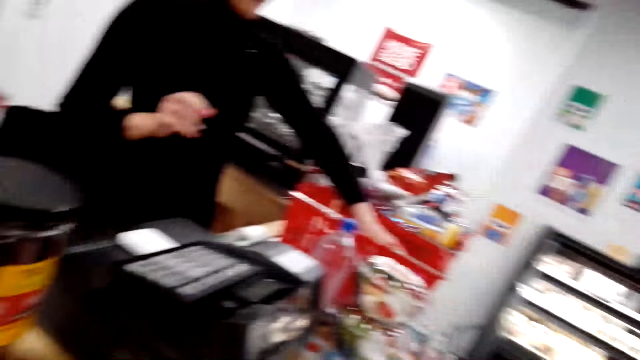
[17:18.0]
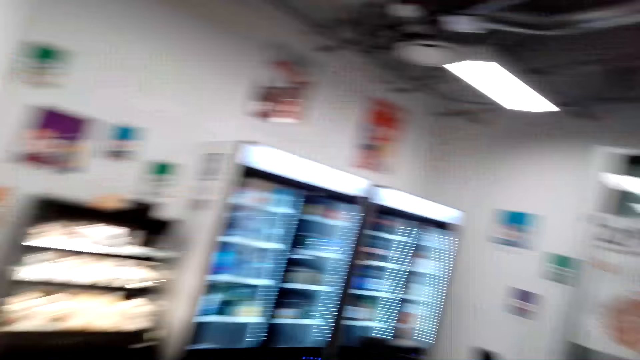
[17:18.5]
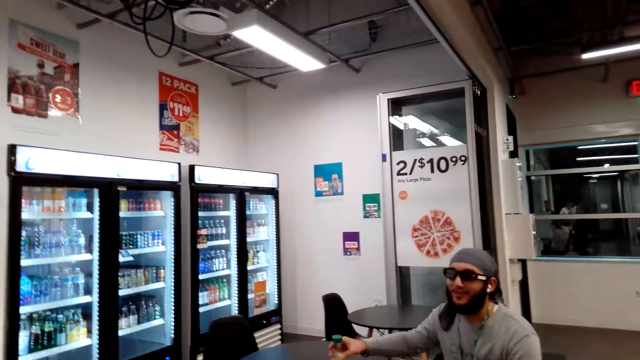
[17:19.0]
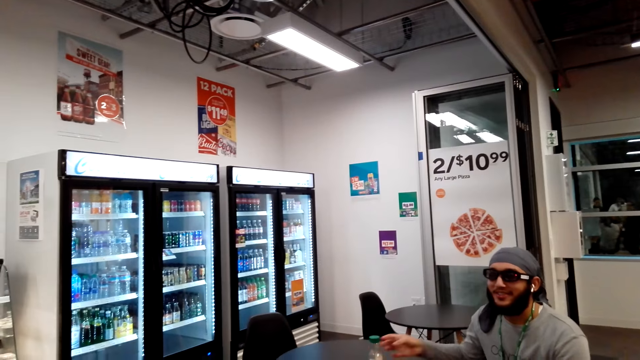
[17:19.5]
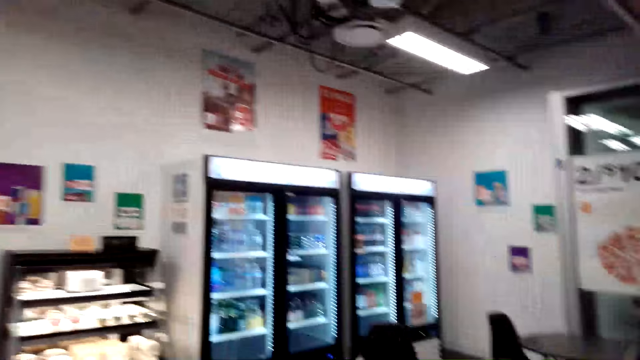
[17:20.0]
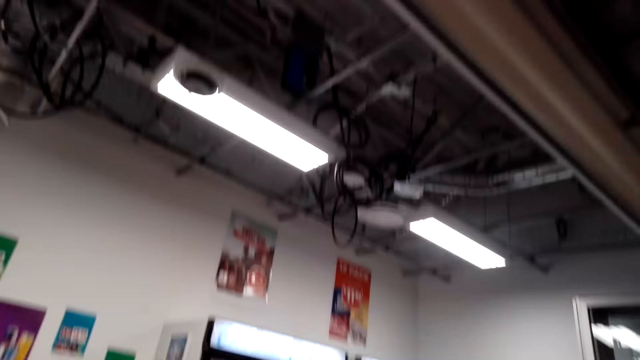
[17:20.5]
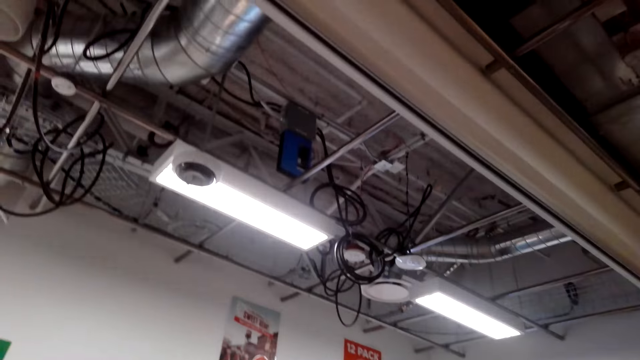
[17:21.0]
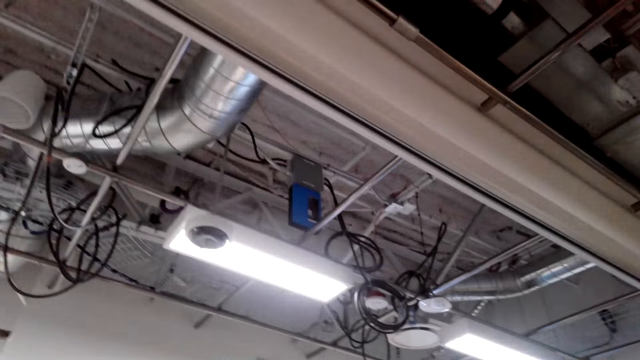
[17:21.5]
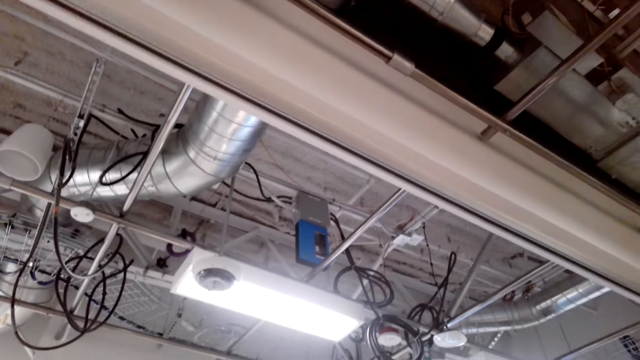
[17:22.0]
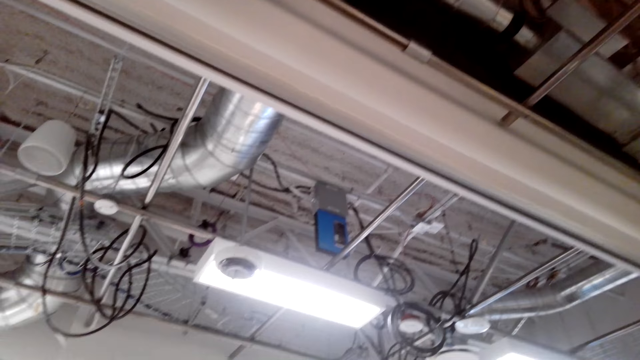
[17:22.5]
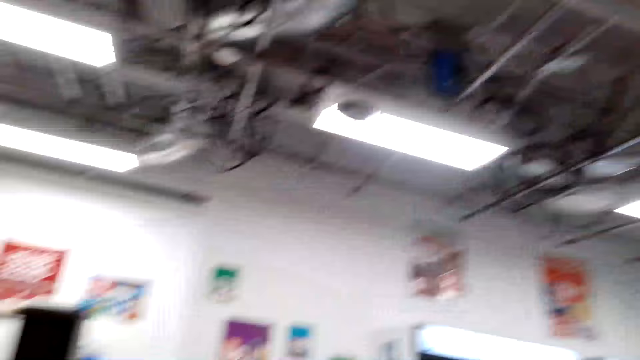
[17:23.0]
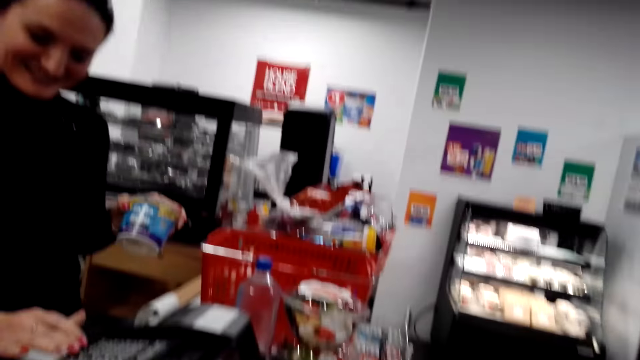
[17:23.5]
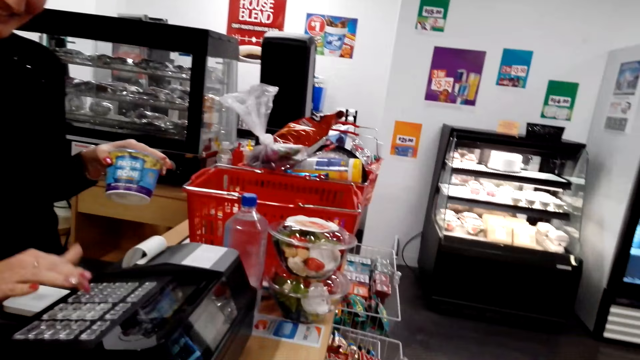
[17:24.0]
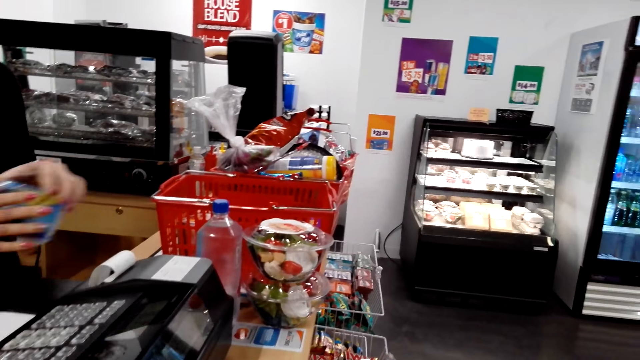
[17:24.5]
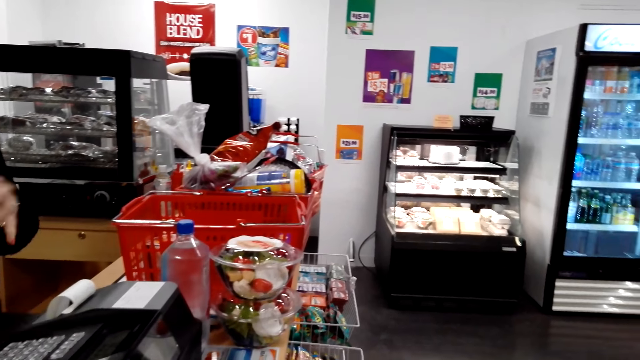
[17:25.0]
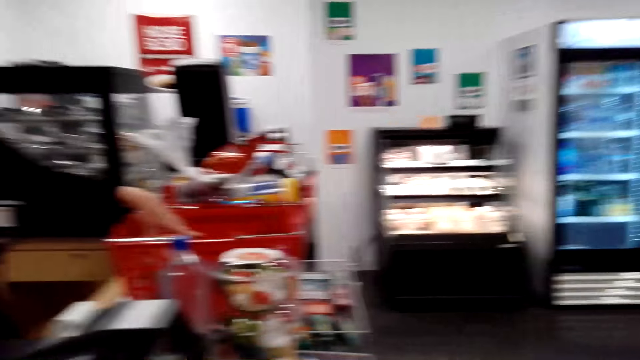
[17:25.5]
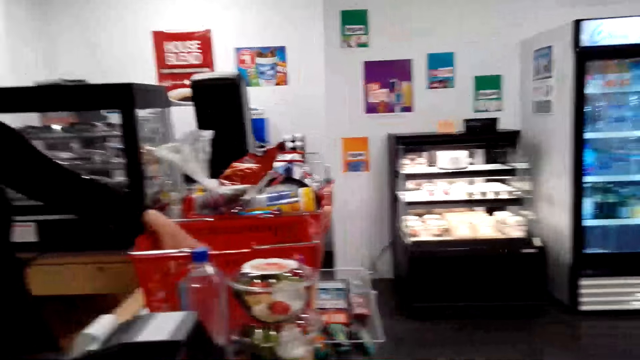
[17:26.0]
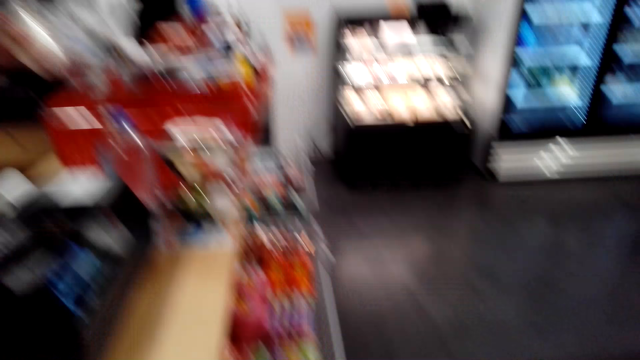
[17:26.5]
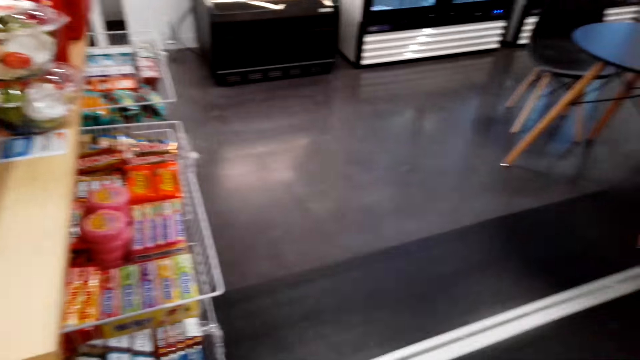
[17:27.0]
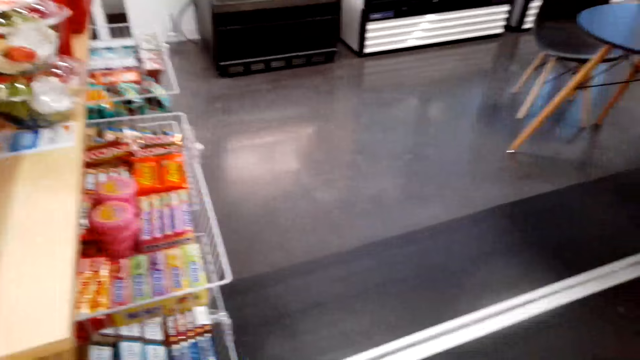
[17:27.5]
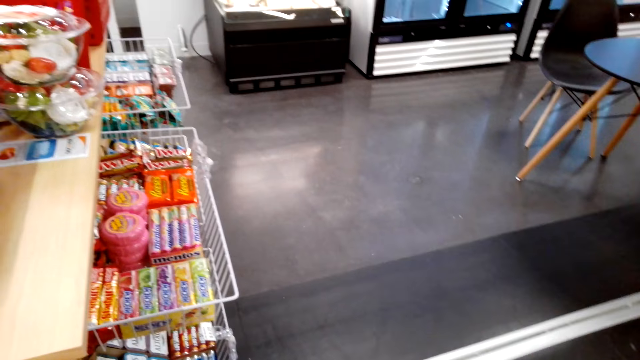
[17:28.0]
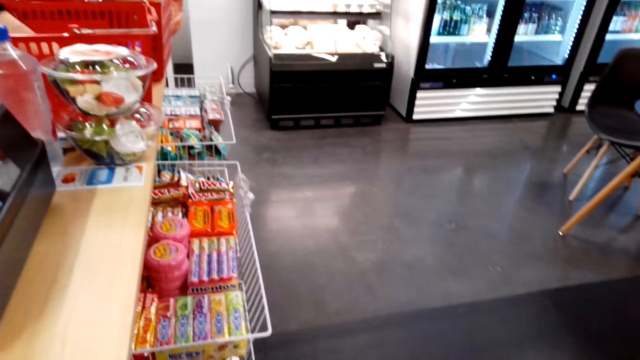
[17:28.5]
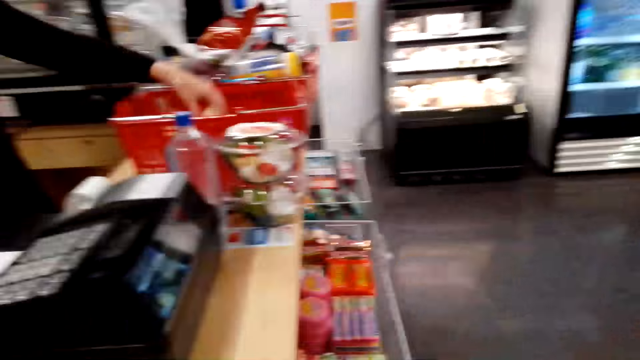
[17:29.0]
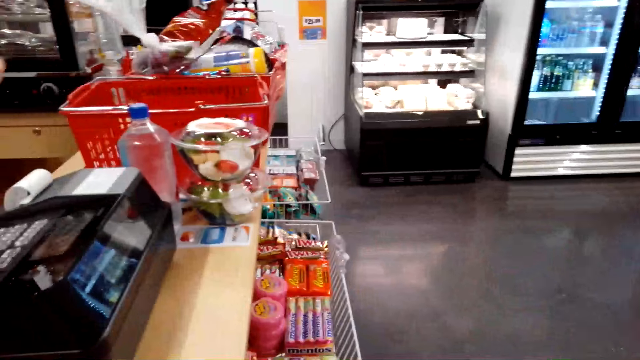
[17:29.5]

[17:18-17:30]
The camera wearer looks around. A person uses the machine.

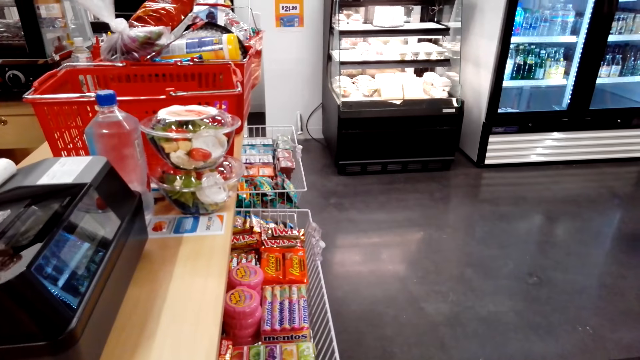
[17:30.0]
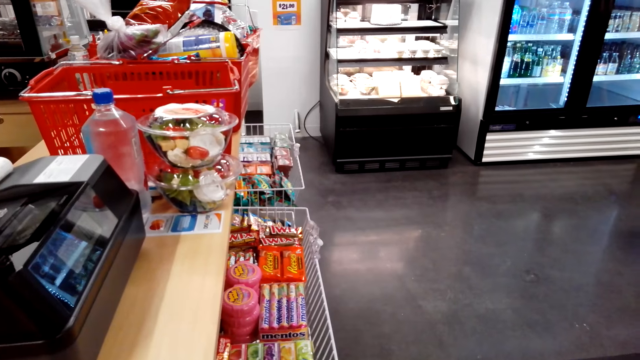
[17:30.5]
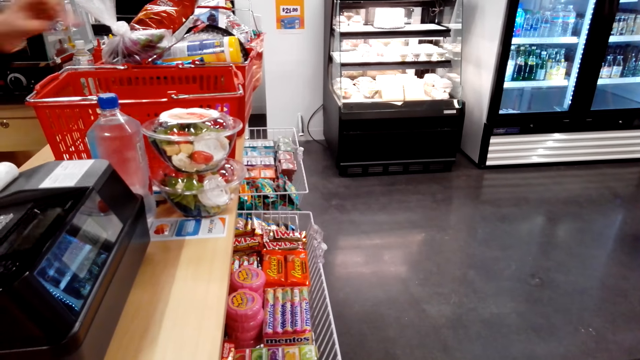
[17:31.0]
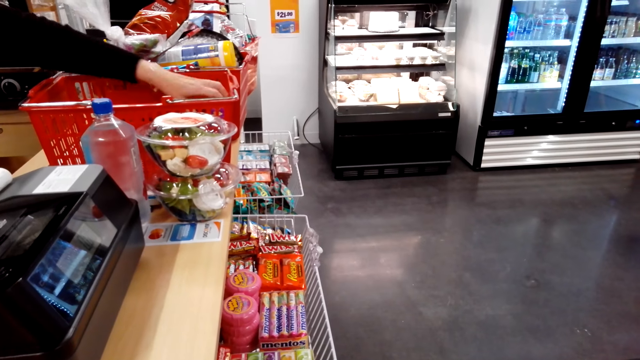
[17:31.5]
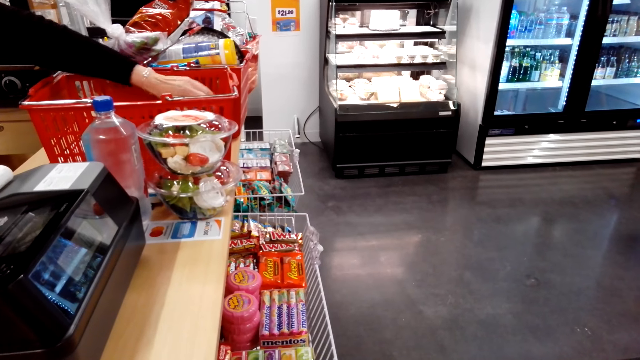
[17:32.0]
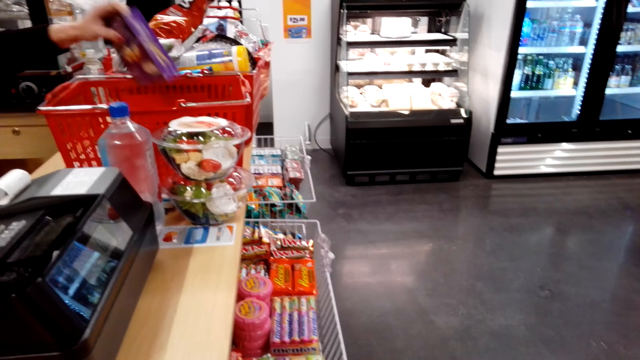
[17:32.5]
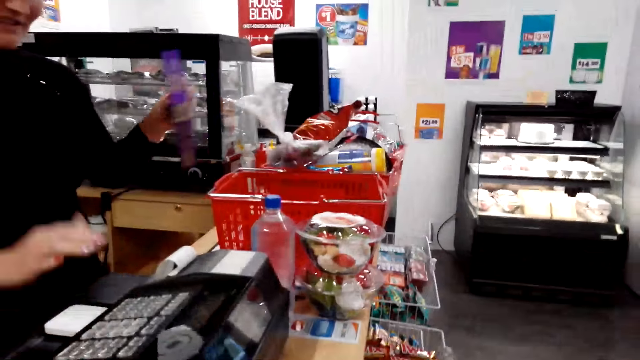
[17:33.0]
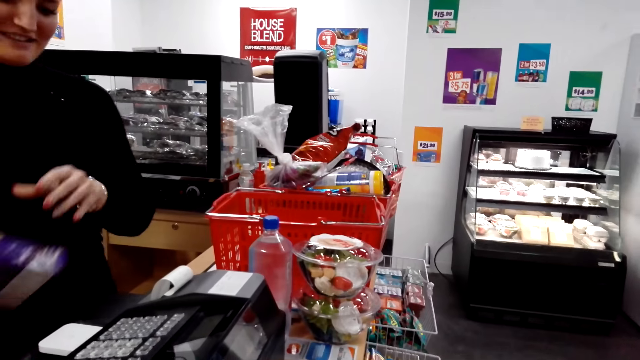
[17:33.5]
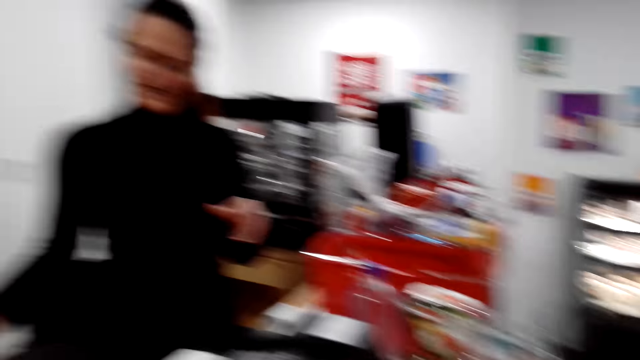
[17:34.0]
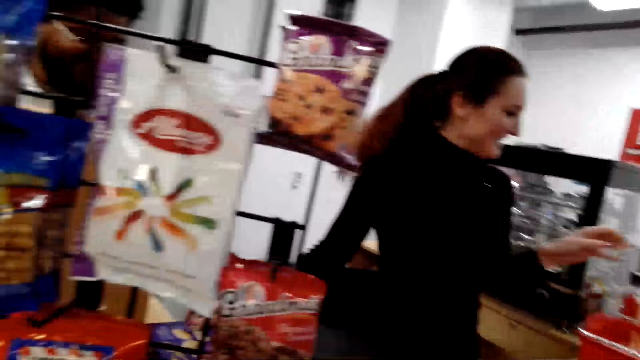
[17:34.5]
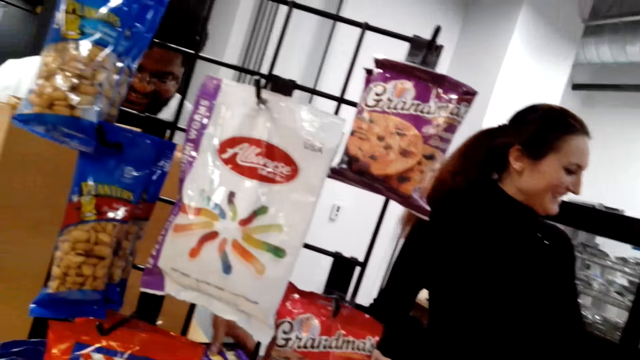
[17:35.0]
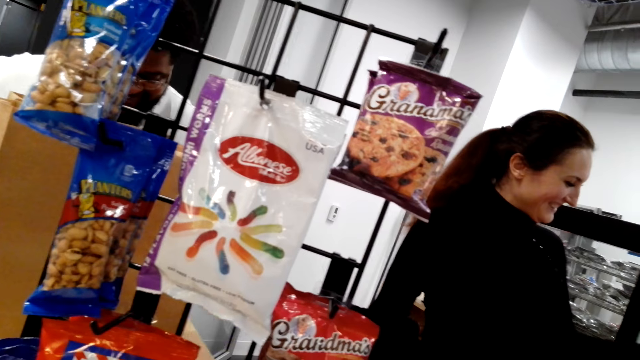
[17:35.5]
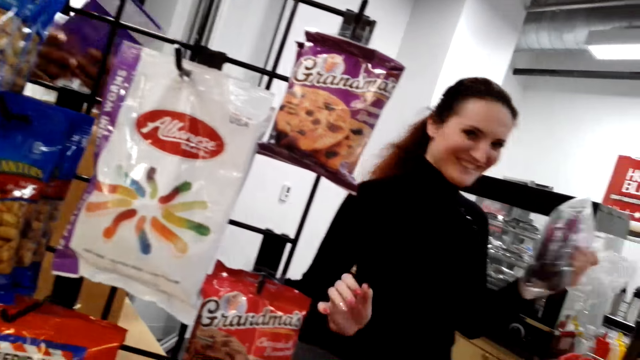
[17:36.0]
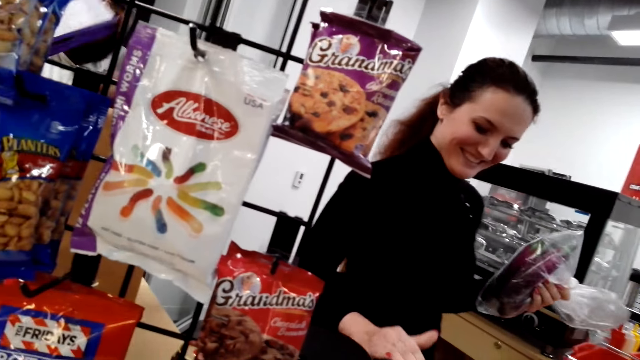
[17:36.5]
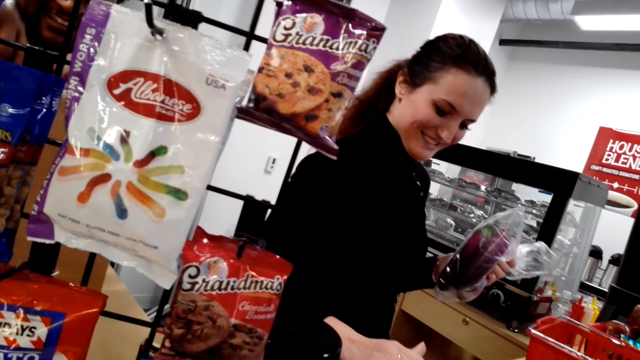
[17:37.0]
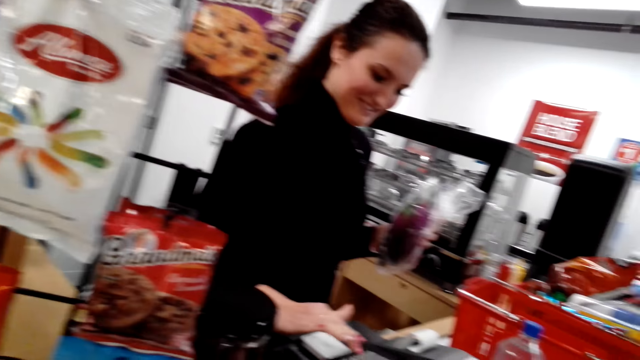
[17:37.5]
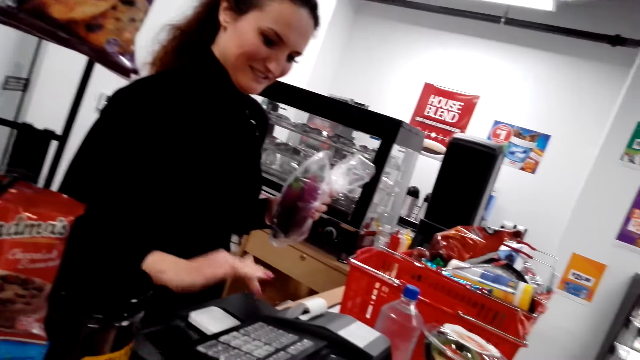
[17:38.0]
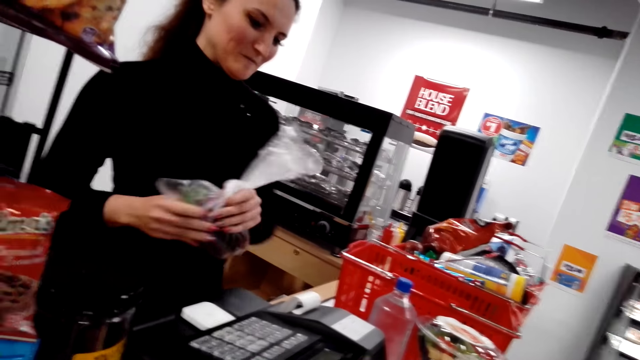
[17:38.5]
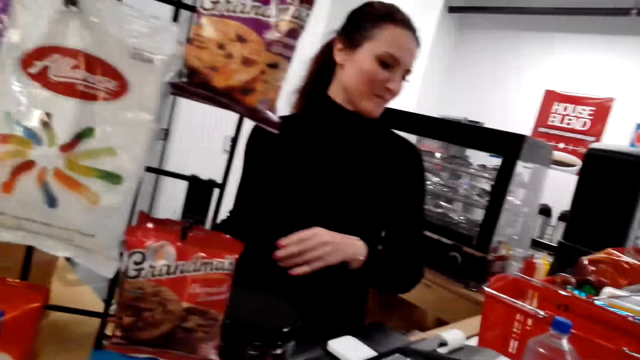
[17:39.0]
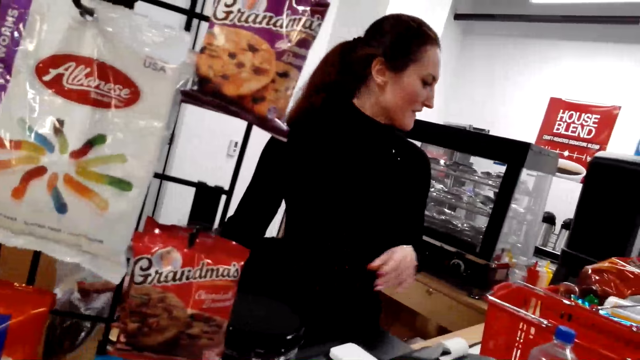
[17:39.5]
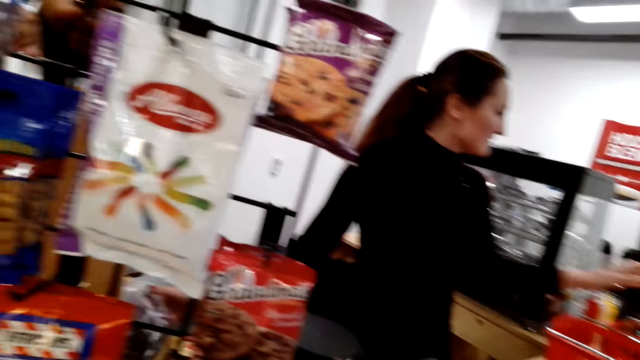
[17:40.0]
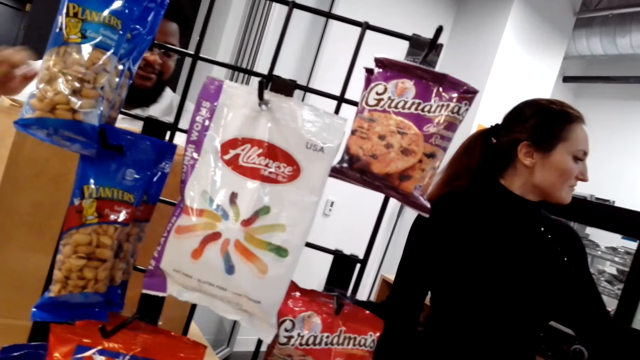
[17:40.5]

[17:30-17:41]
A person collects items from the basket. Another person packs items in a carrier bag.
